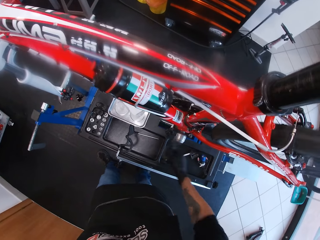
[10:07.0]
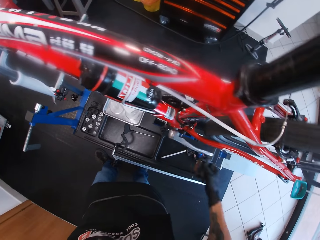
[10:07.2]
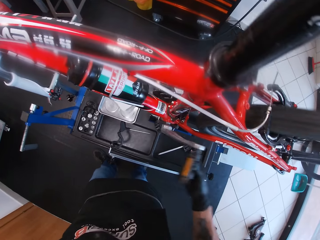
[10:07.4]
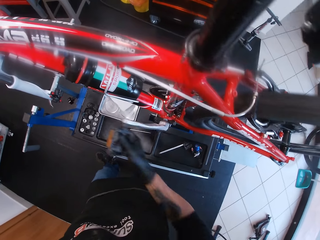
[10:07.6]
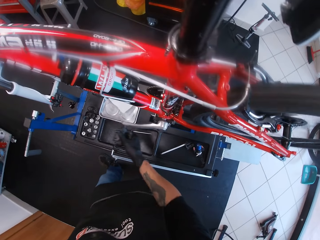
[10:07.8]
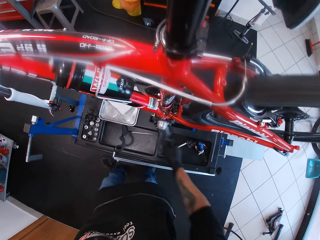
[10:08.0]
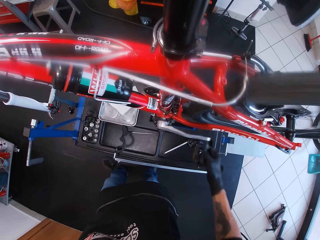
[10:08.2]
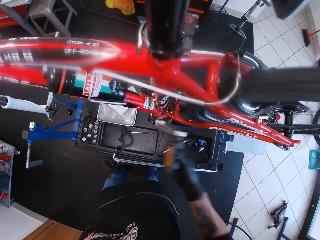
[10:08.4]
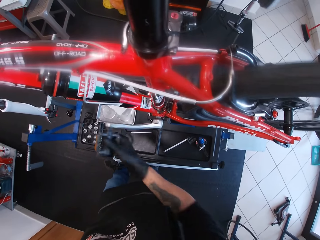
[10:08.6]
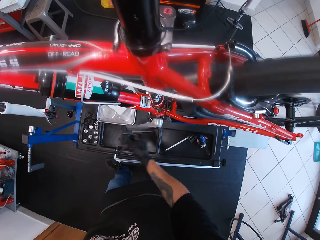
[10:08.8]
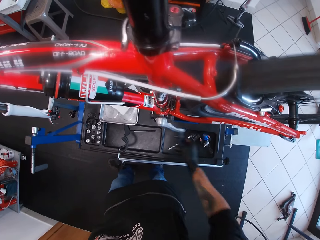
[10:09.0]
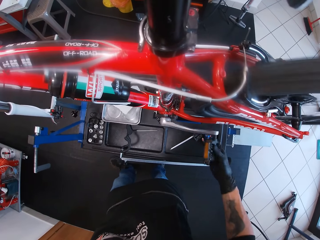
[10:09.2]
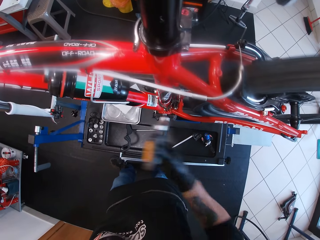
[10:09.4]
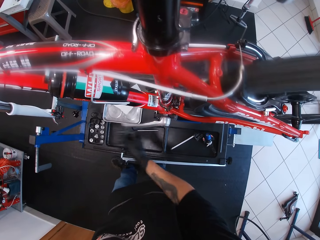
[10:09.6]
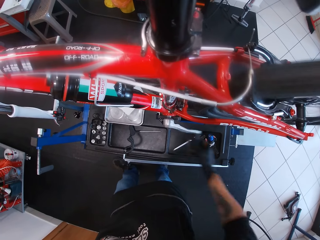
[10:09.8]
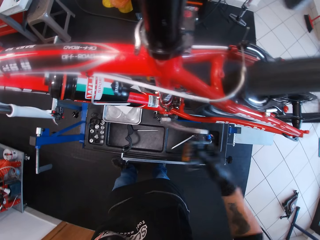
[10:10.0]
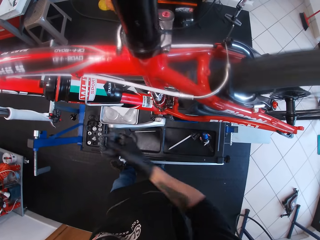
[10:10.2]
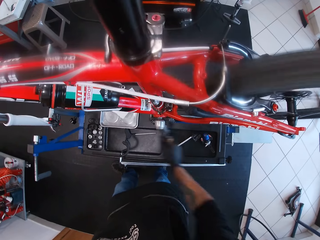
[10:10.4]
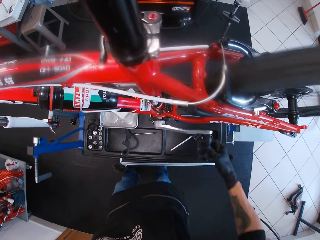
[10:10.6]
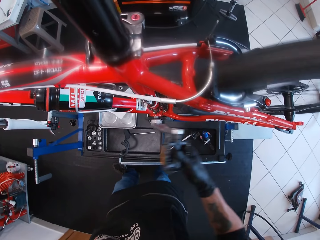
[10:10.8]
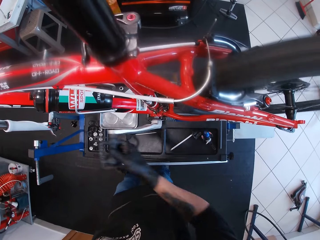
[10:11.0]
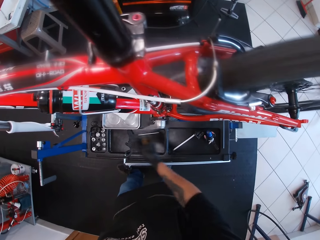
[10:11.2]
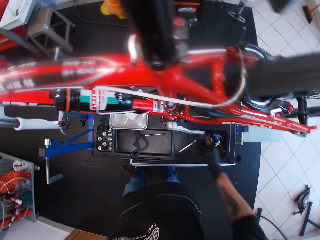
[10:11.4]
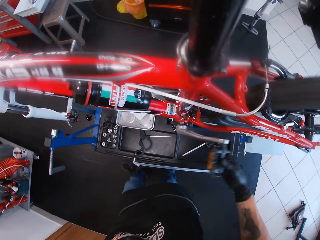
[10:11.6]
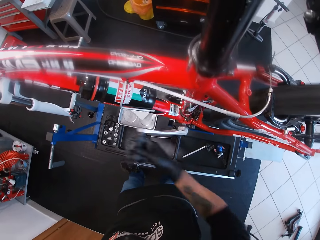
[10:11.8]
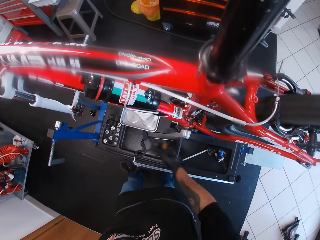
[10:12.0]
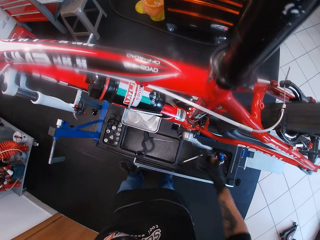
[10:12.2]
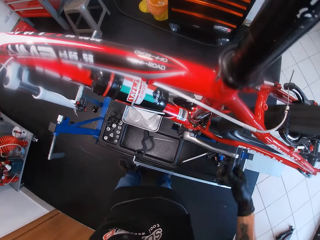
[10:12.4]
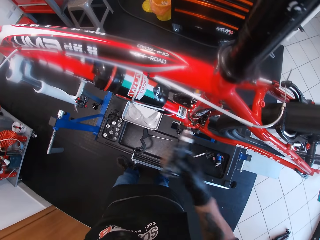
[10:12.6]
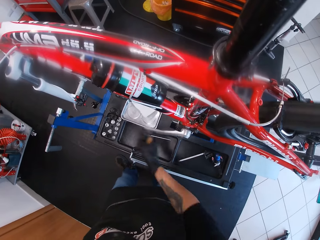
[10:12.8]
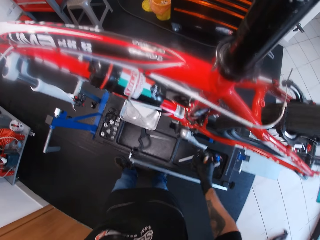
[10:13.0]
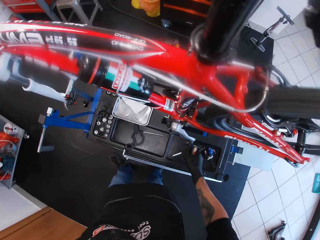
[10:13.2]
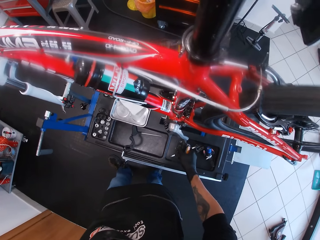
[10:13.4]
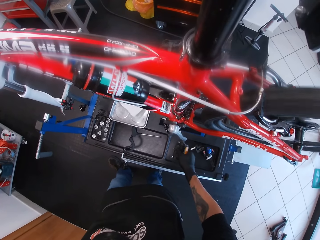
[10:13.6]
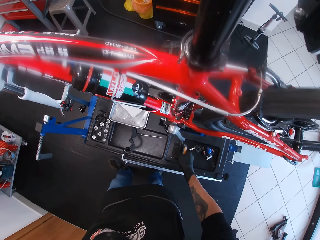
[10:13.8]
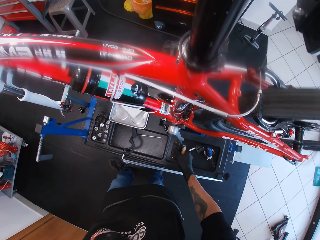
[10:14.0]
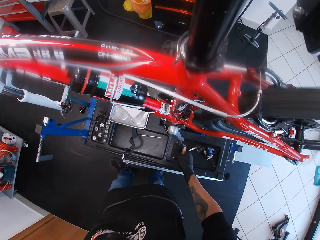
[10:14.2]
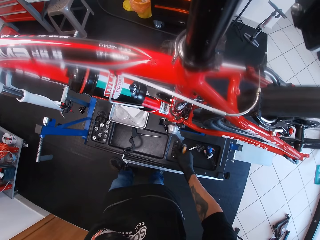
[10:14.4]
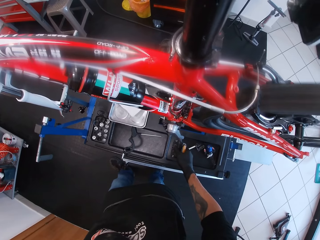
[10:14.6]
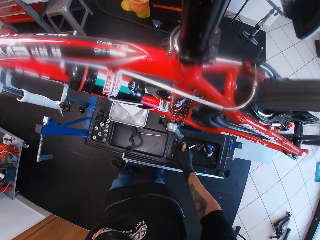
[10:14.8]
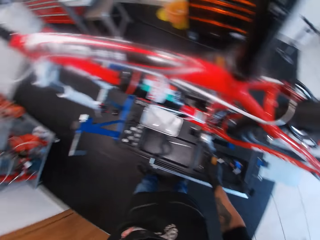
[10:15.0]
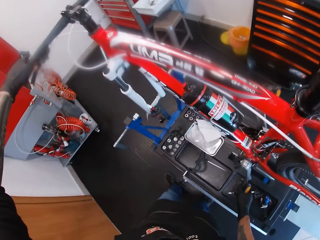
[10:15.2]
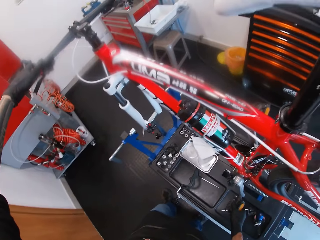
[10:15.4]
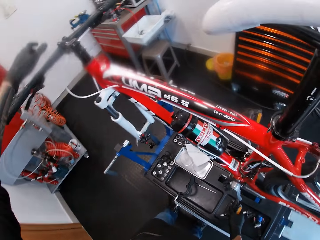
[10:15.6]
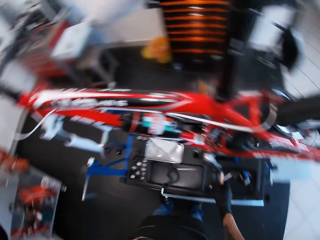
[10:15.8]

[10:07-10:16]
The camera wearer looks at the bicycle.

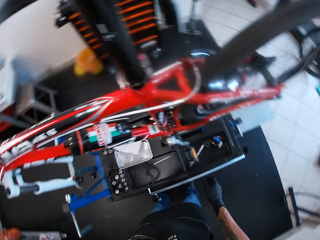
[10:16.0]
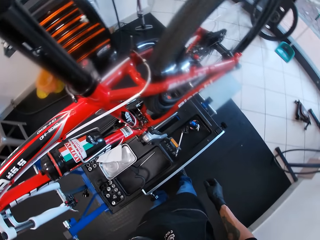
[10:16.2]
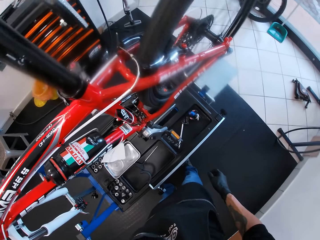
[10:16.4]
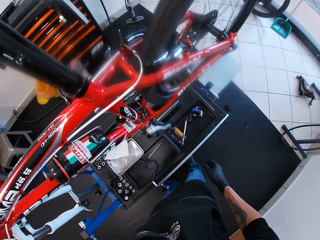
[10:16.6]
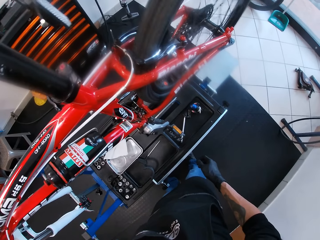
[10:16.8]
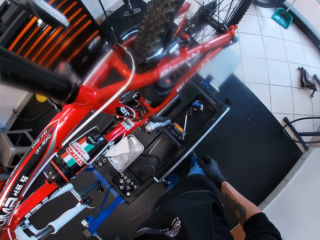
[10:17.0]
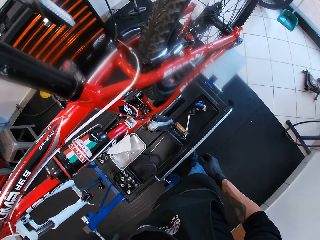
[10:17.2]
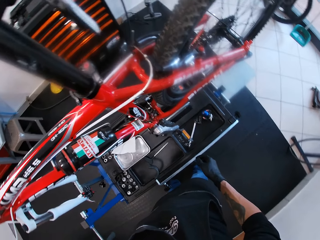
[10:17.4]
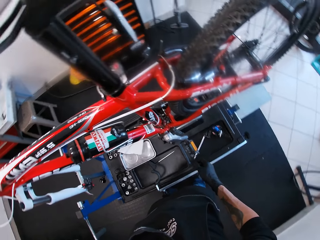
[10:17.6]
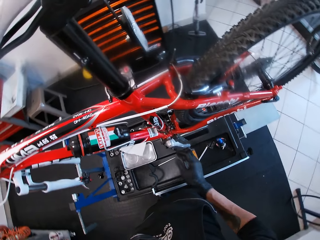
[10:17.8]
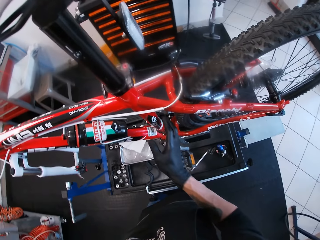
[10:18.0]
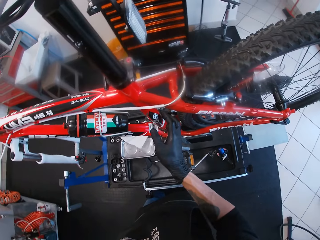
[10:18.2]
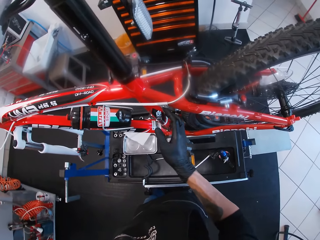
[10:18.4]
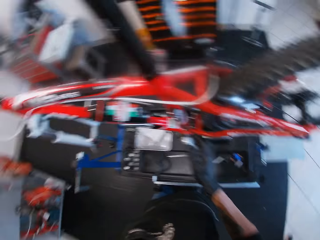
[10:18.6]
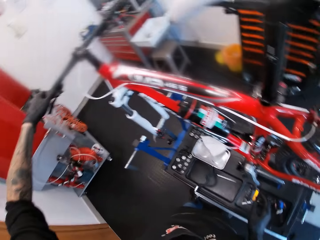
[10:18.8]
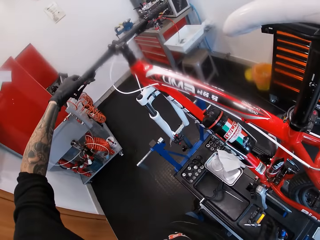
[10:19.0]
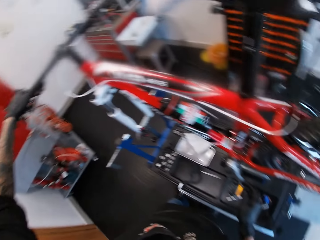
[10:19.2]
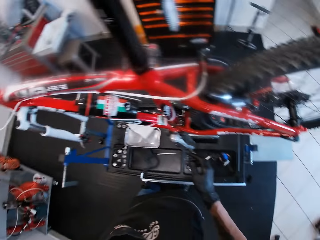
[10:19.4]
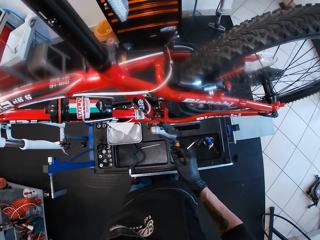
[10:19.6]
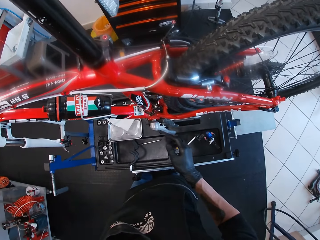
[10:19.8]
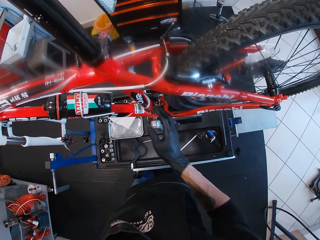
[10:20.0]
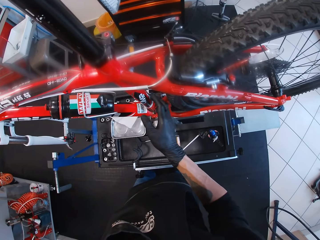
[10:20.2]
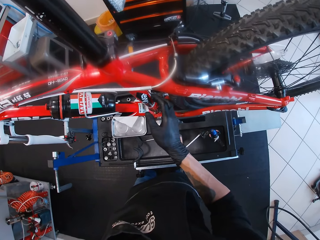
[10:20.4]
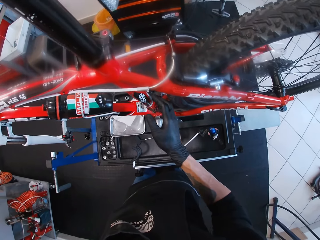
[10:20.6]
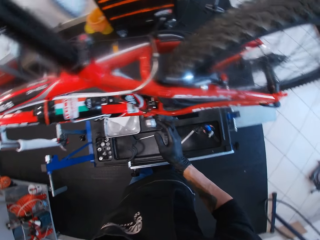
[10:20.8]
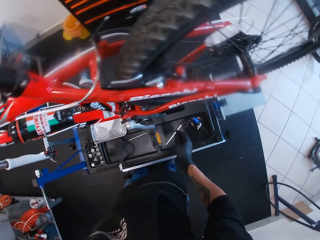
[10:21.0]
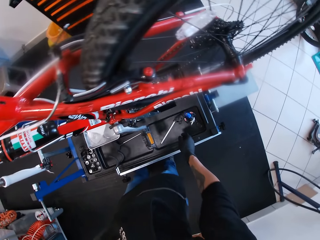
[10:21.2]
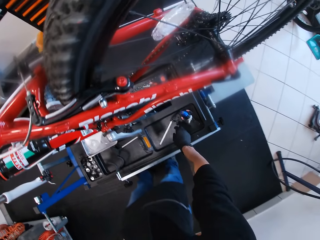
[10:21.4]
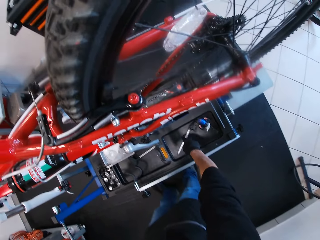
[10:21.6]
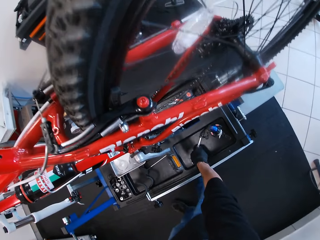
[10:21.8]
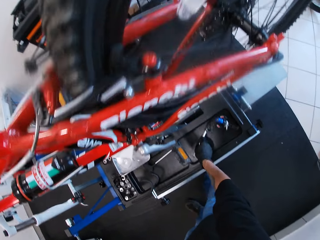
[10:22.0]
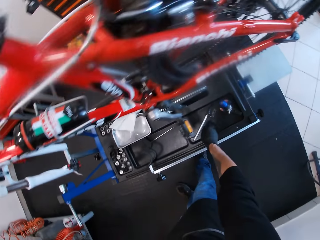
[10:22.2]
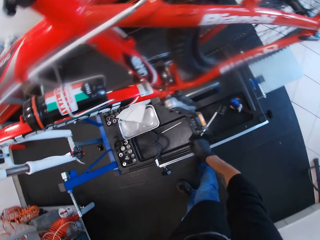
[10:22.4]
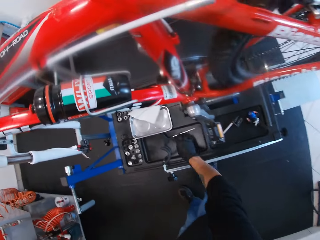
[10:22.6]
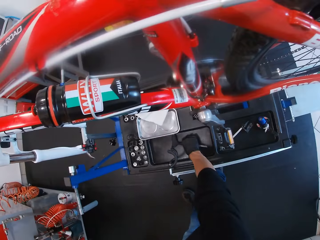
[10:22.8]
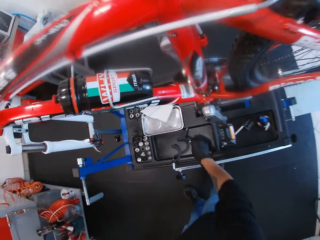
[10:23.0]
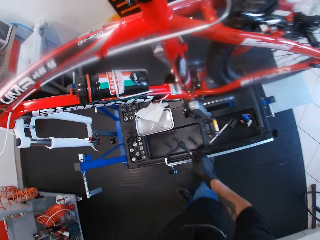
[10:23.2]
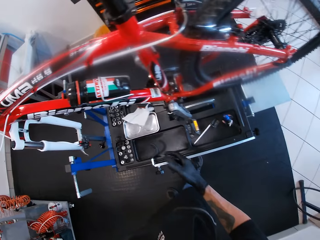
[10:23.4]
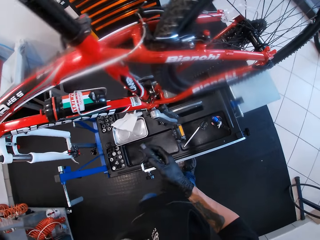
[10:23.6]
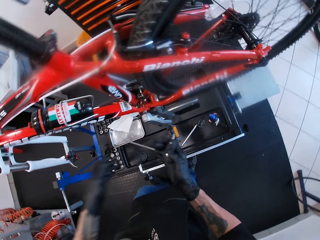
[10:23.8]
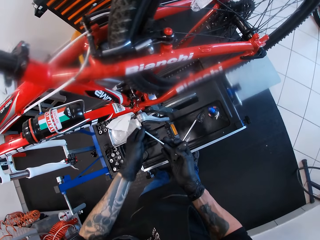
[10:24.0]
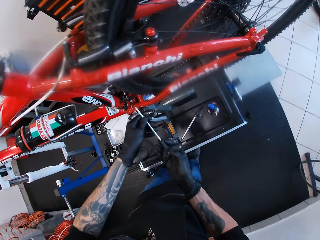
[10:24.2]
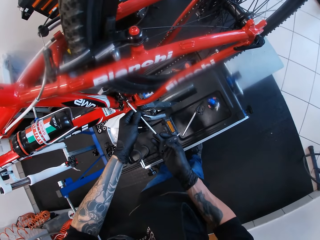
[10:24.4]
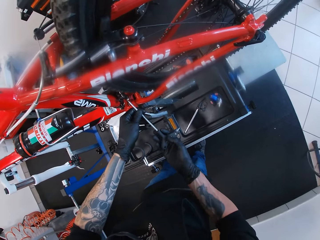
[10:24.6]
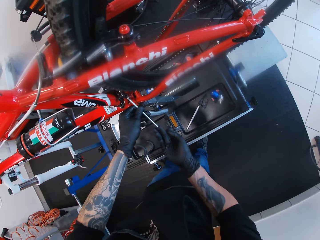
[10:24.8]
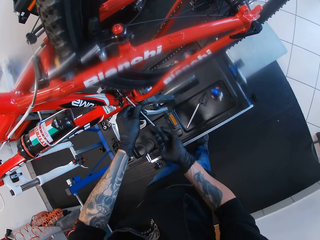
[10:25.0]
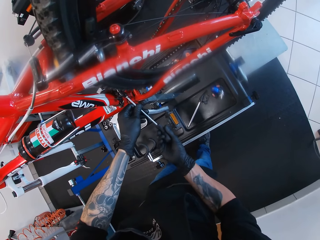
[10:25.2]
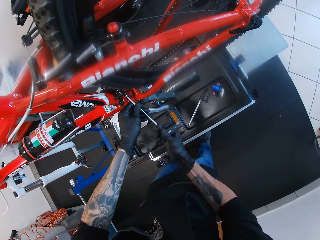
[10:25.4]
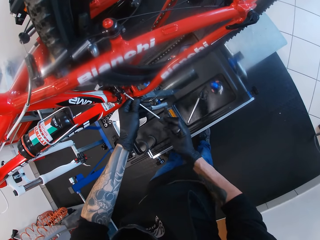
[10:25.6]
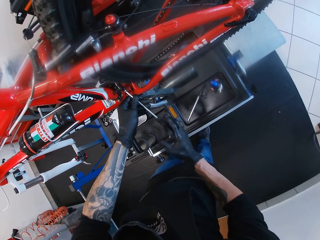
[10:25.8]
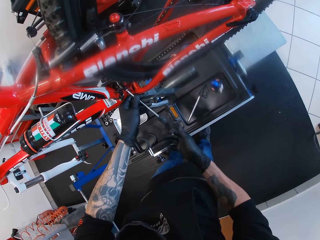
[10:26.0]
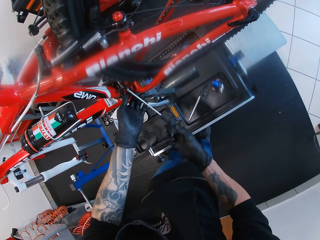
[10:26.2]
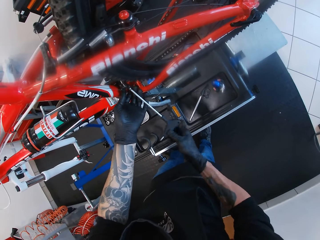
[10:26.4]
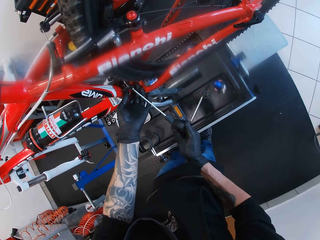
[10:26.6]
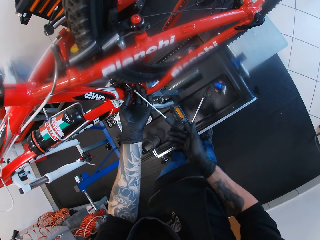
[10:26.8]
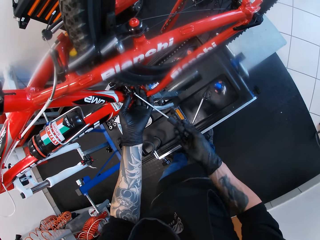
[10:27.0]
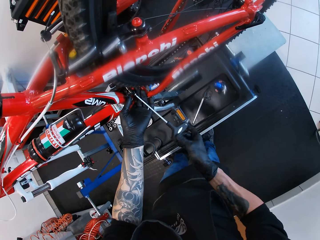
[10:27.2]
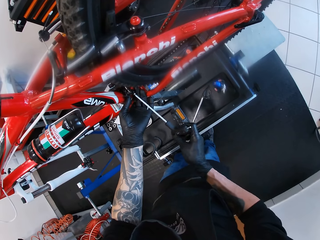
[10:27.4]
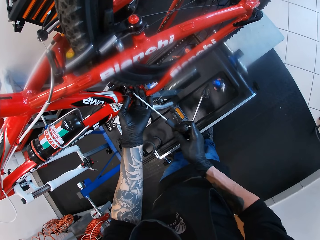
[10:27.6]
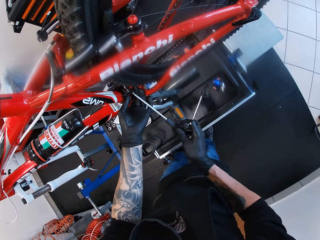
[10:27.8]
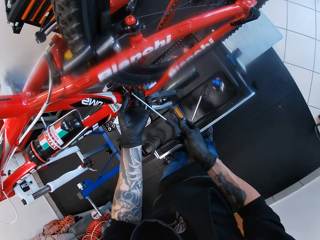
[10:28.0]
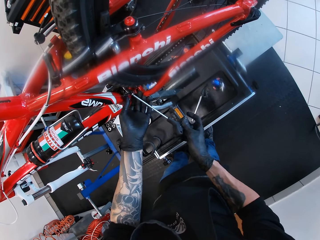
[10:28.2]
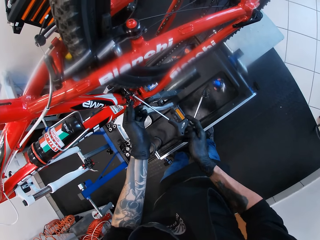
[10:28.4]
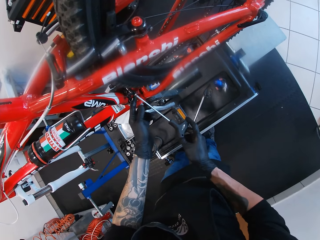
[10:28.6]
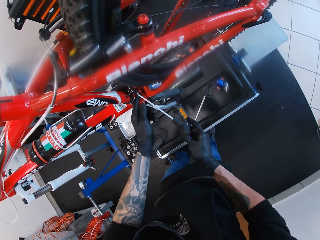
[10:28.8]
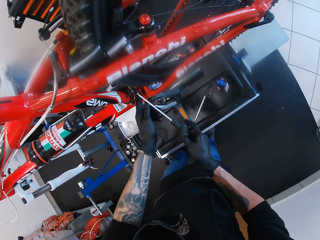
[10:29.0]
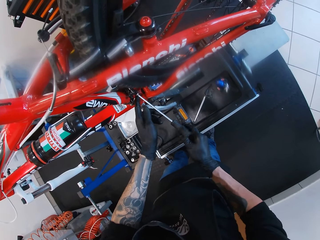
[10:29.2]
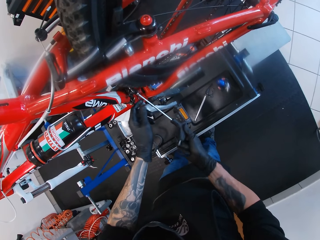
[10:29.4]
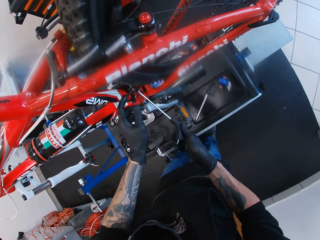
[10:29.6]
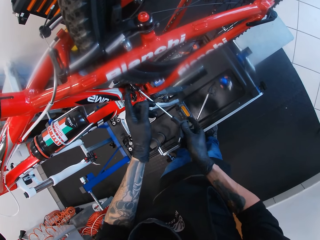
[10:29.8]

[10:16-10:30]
The camera wearer stops the brake handle on the bicycle. He touches a seat tube on the bicycle with his right hand. He touches the brake lever on the bicycle with his left hand. He looks around. He touches the seat tube on the bicycle with his right hand. He touches an allen key on the repair stand with his right hand. He lifts a wrench. He picks up the allen key from the repair stand with his right hand. He screws the front derailleur on the bicycle with the allen key in both hands.
